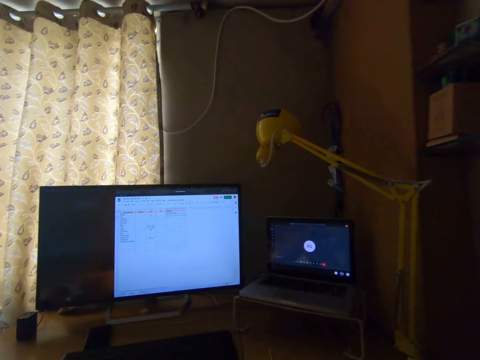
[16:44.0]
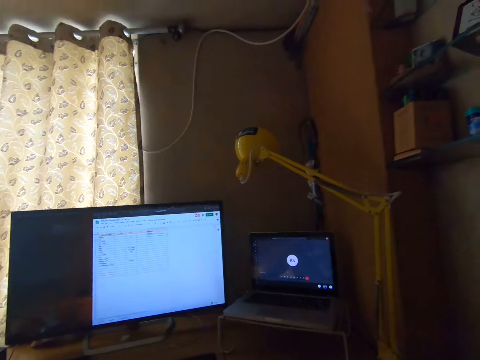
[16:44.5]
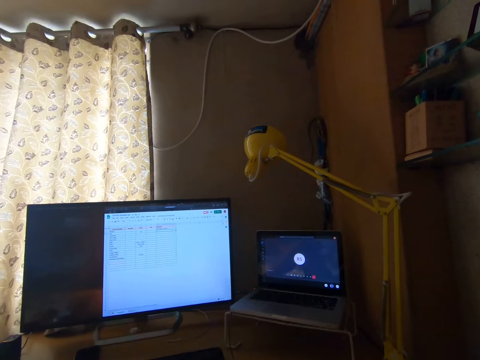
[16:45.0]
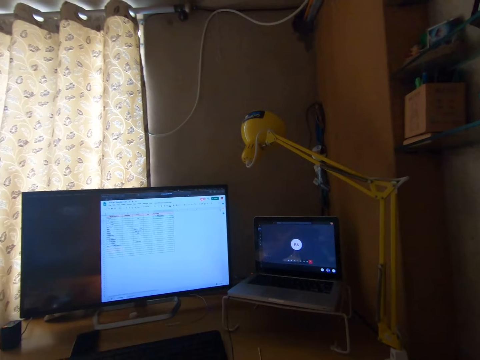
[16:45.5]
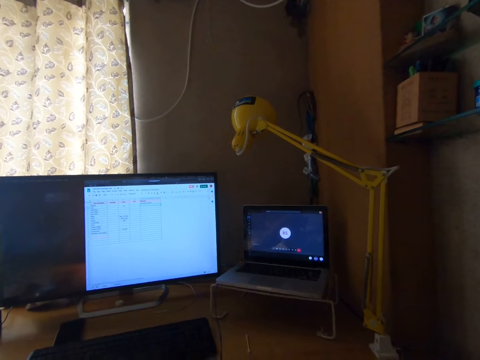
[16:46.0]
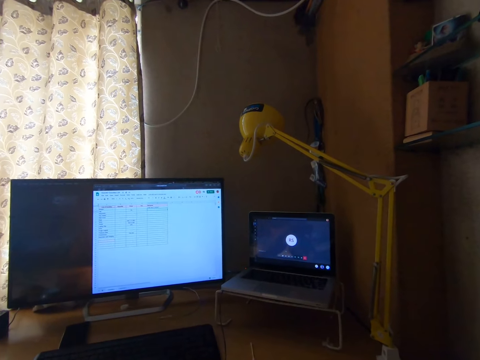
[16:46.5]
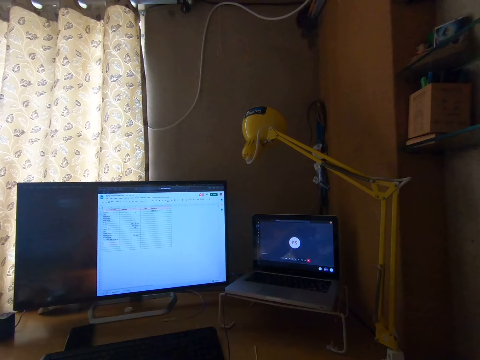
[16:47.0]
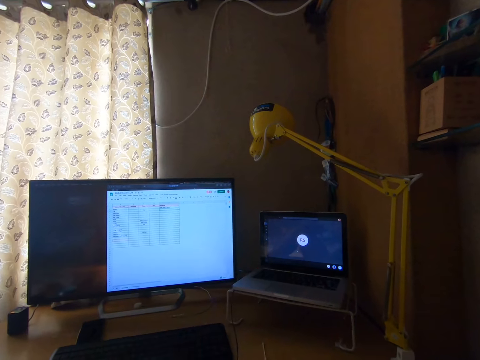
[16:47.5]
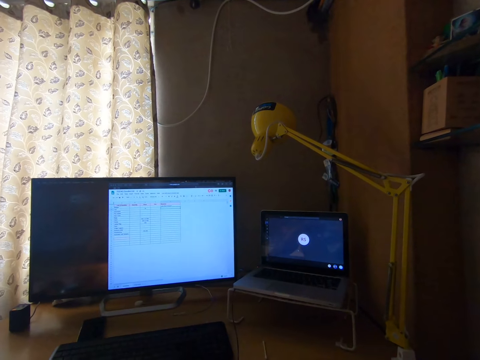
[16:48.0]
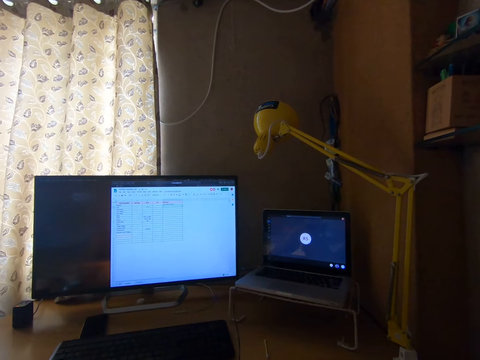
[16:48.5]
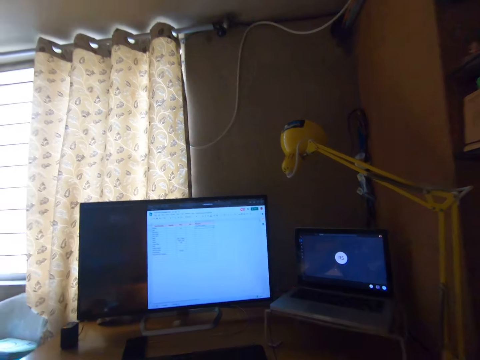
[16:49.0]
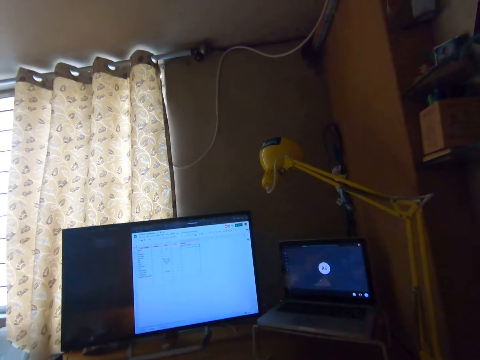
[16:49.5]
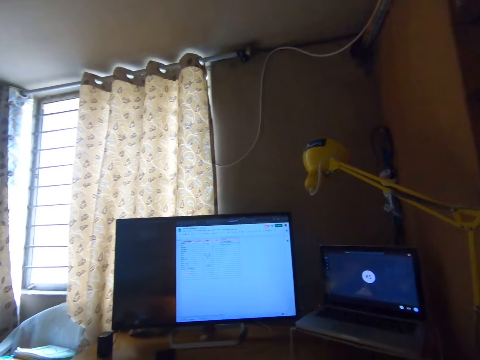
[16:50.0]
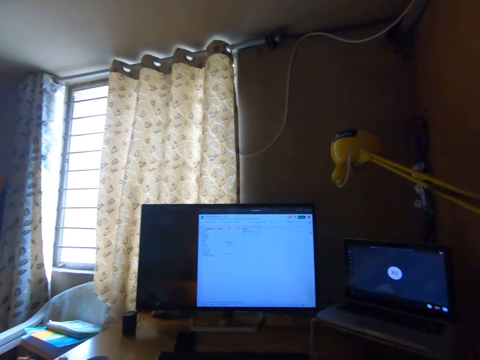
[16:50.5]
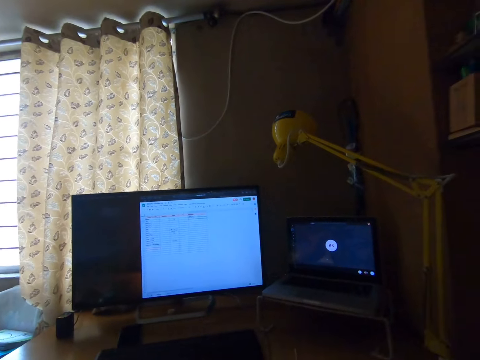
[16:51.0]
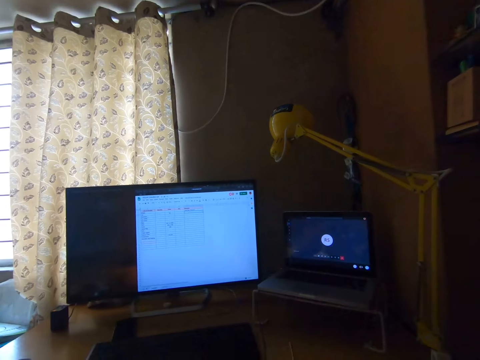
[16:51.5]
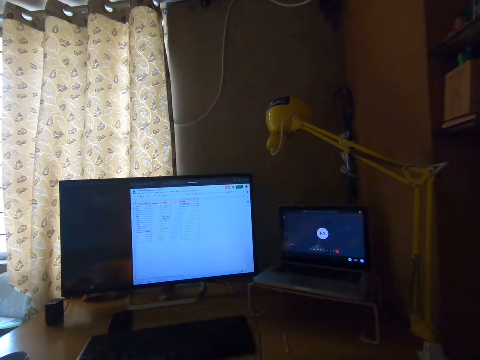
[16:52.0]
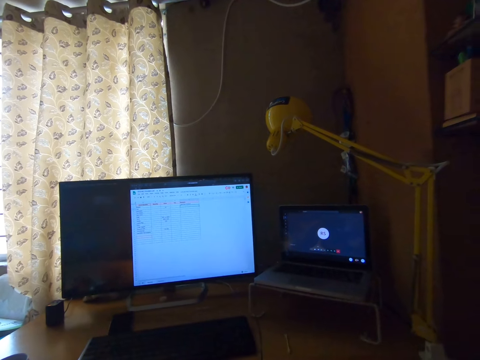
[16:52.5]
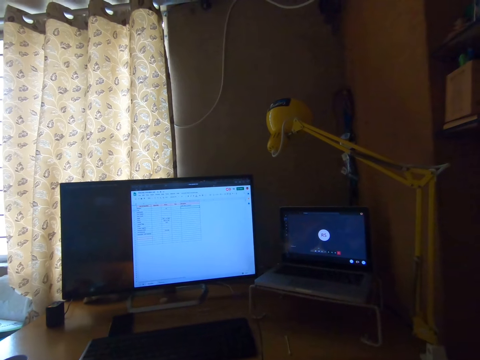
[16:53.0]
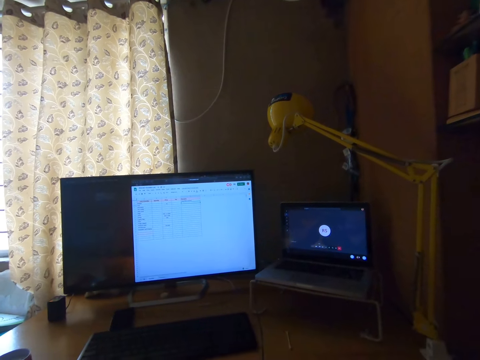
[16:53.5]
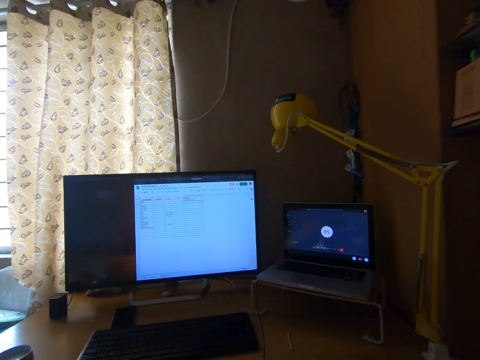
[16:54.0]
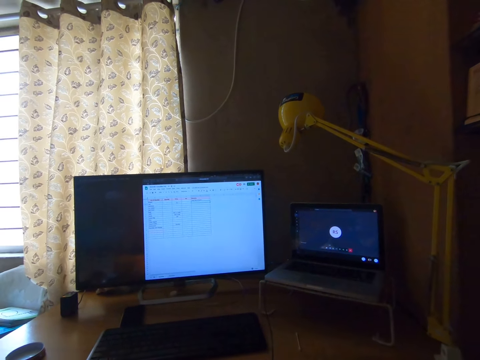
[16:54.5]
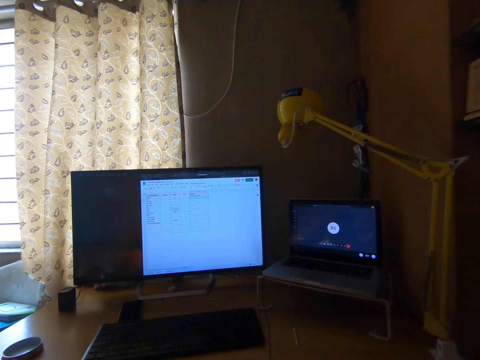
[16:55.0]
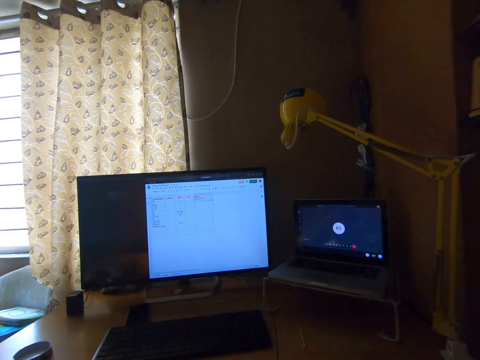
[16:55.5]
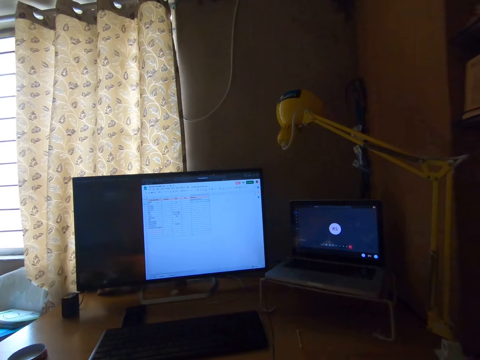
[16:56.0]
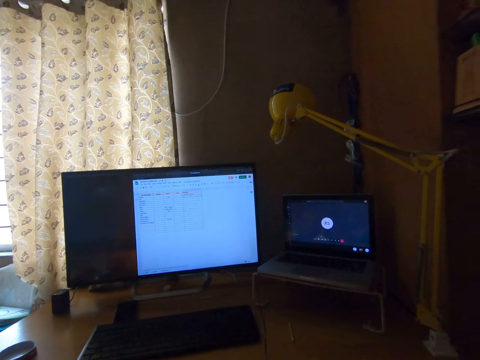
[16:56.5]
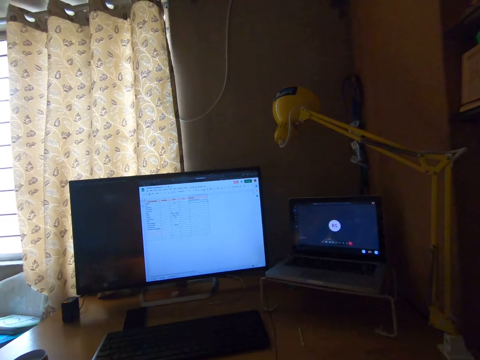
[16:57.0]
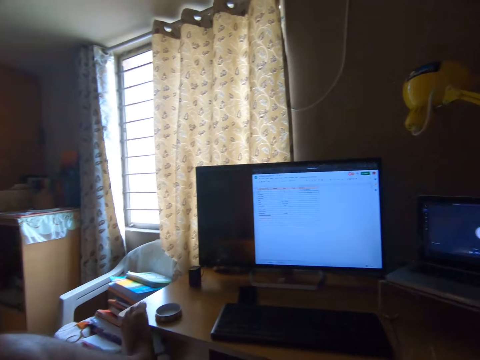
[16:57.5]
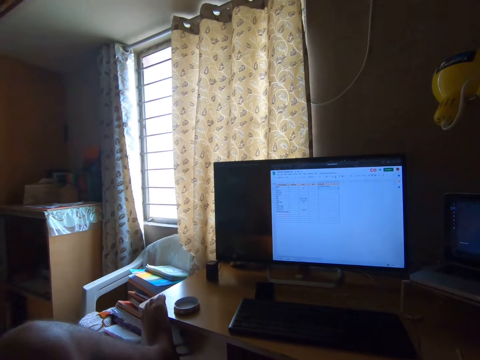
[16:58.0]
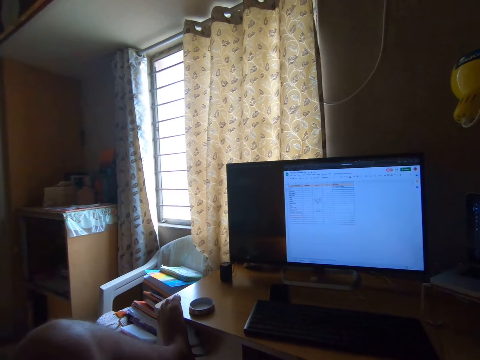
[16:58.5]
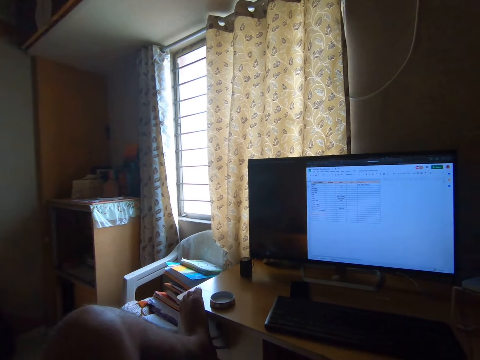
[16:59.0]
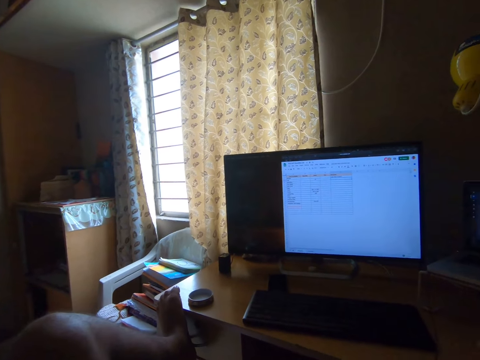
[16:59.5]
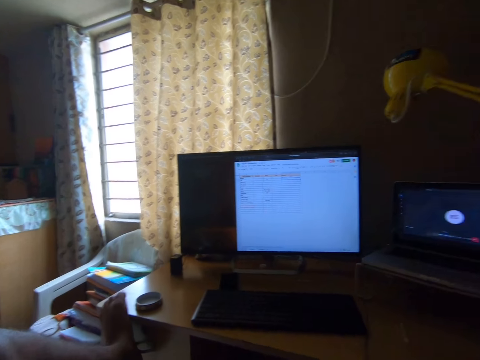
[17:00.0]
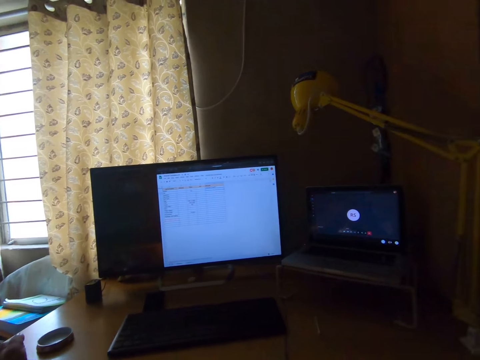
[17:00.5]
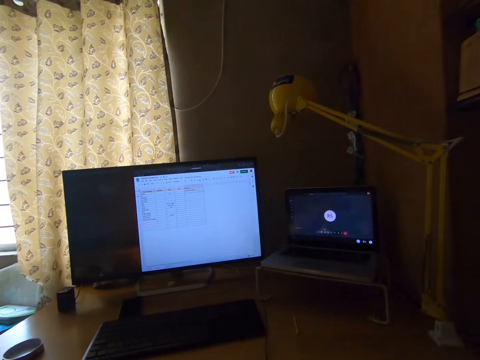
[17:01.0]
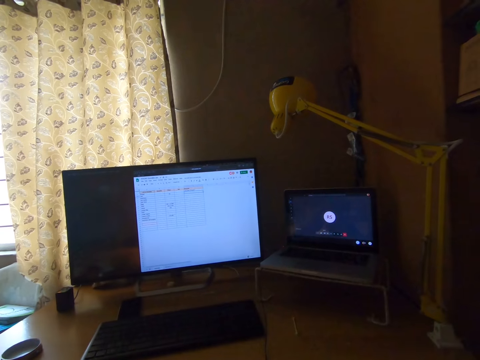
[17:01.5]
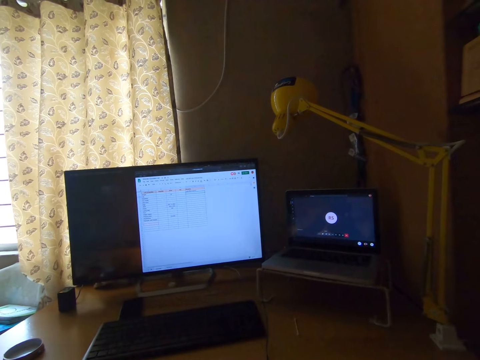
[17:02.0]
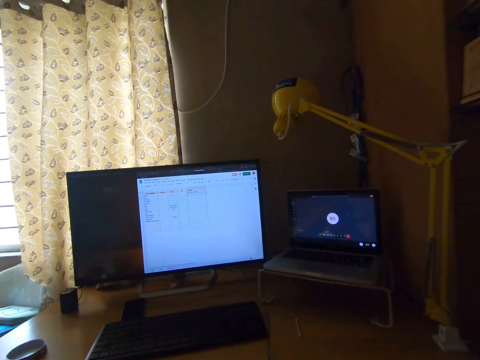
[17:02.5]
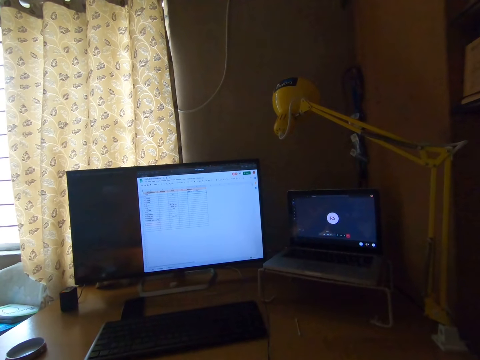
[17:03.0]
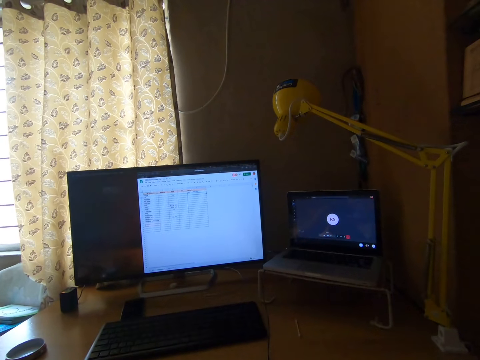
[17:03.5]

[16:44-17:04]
The camera wearer talks to a person on the laptop. They look at the desktop screen.

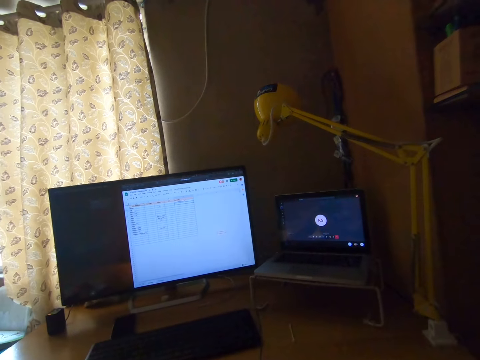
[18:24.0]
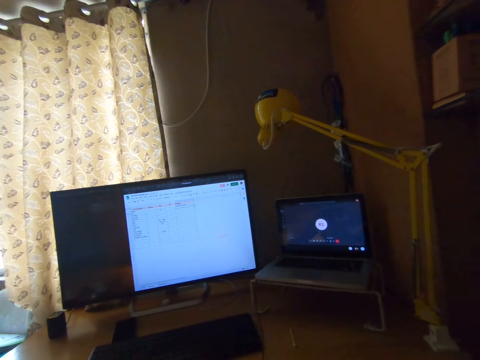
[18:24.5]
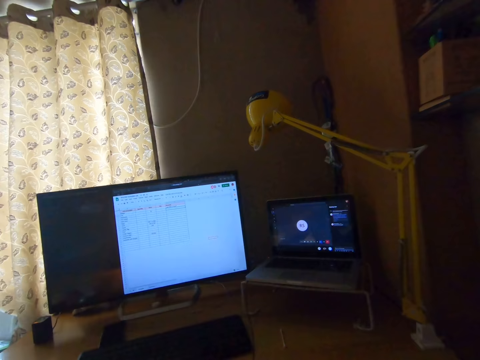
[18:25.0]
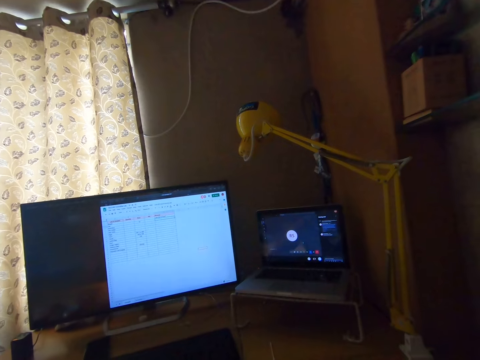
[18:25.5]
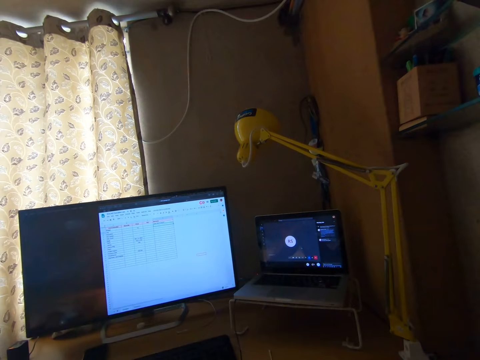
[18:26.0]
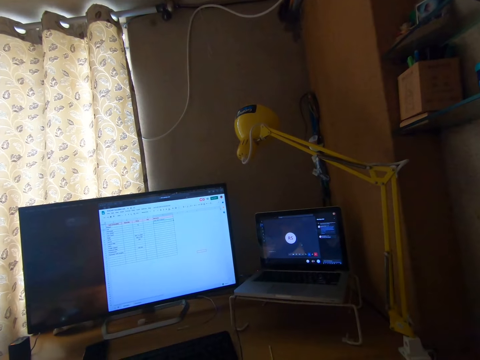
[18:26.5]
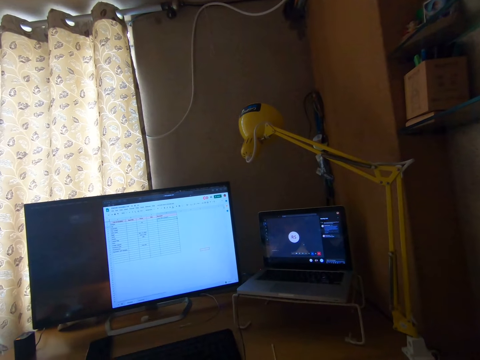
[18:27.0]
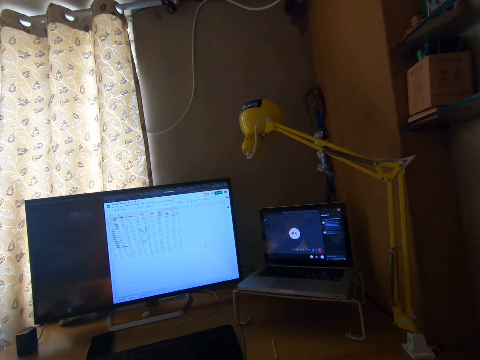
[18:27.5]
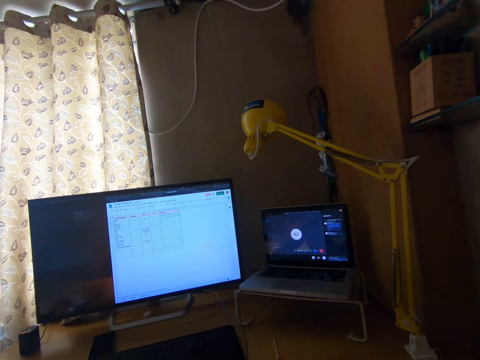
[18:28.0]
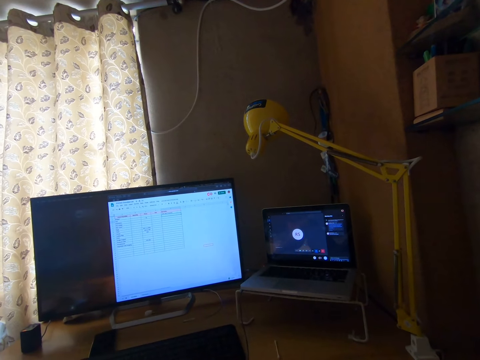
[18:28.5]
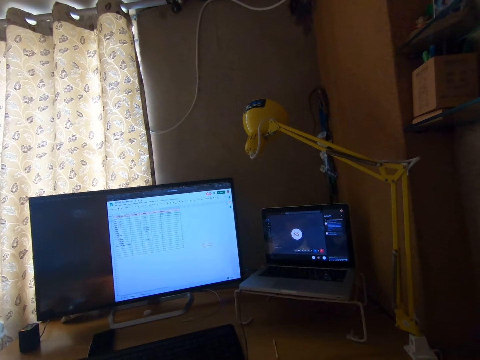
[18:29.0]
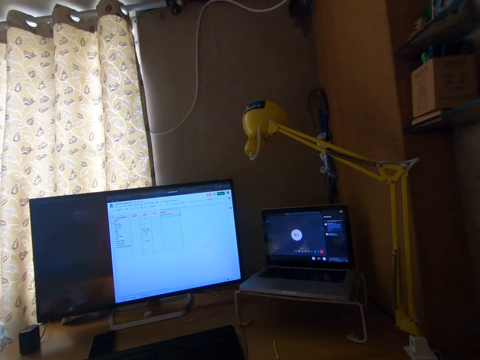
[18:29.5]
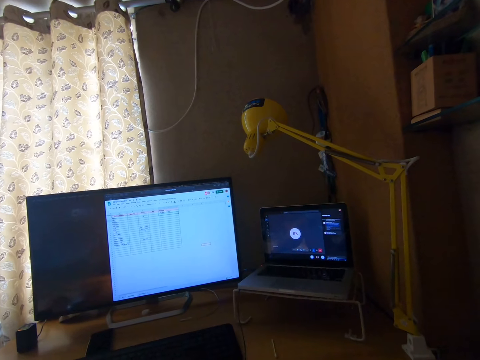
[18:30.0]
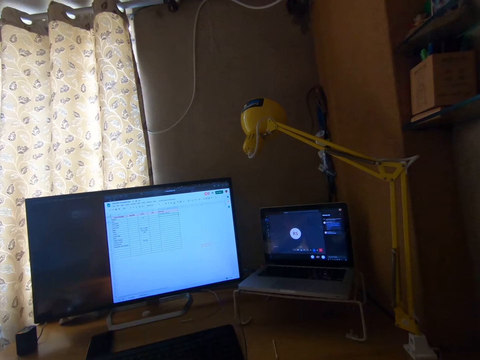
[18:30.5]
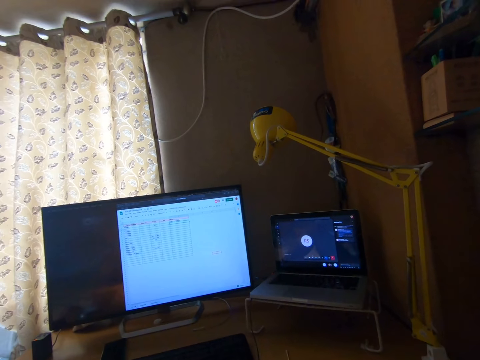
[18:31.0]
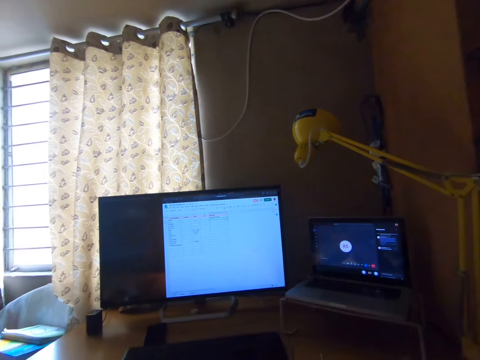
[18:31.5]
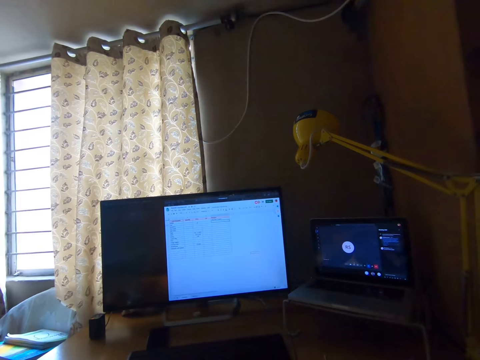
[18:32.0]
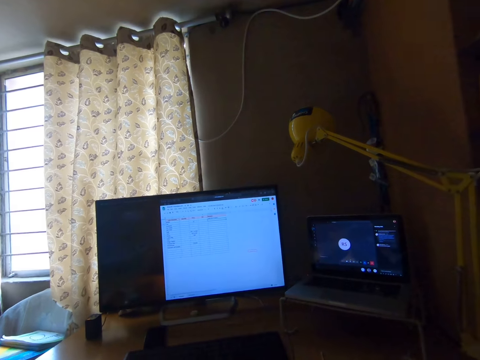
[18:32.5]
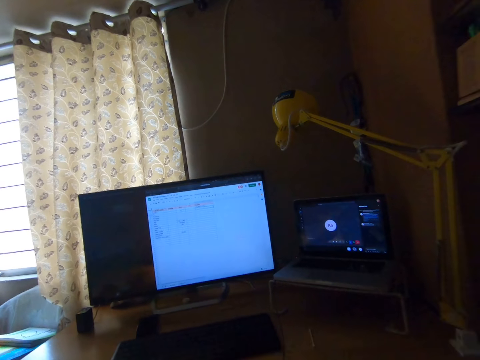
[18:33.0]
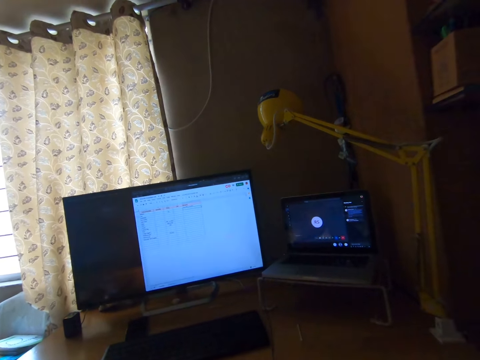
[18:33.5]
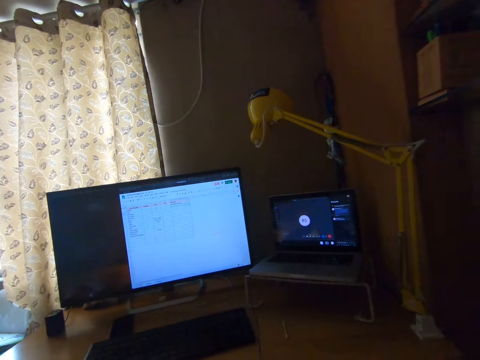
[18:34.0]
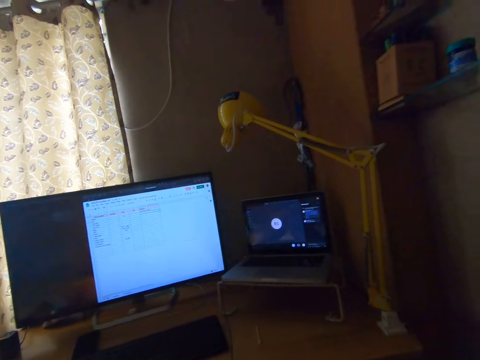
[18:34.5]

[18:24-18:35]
The camera wearer operates a computer on a table. They laugh.
